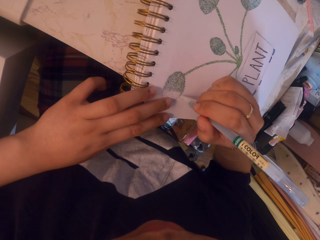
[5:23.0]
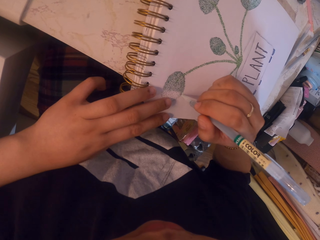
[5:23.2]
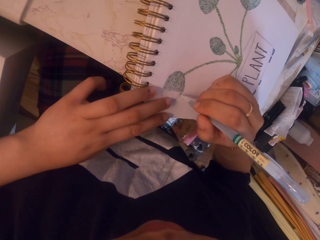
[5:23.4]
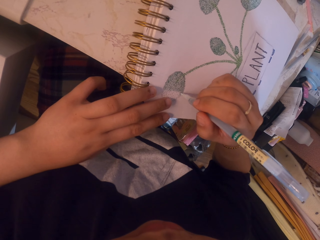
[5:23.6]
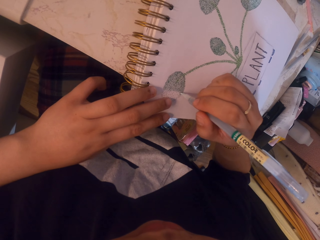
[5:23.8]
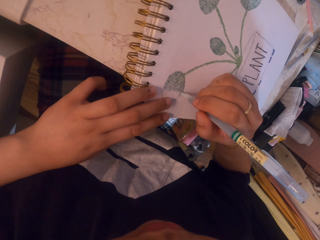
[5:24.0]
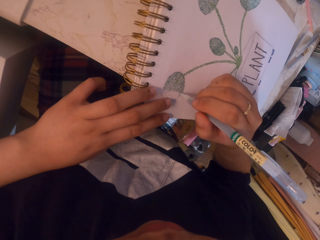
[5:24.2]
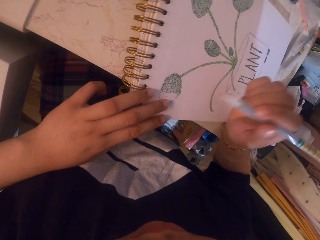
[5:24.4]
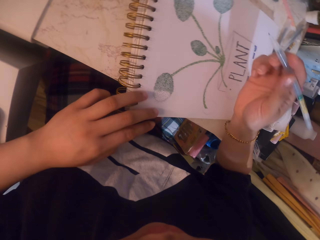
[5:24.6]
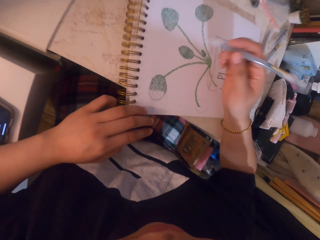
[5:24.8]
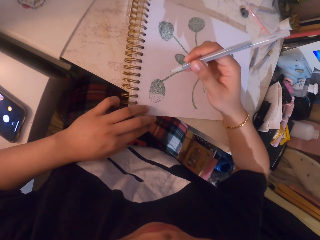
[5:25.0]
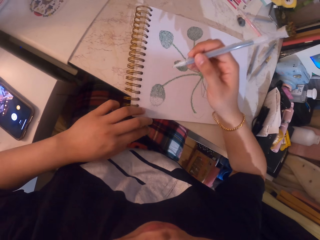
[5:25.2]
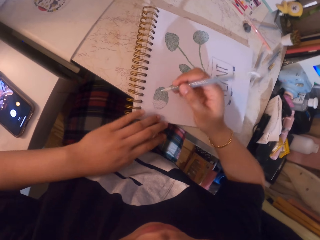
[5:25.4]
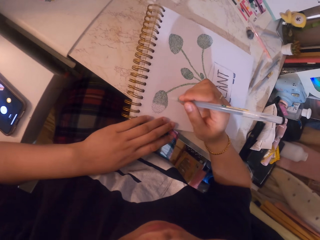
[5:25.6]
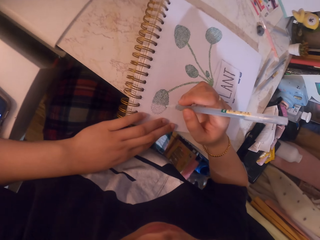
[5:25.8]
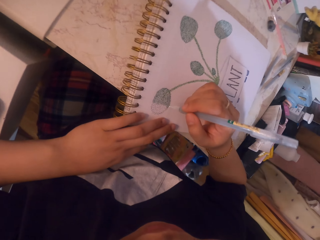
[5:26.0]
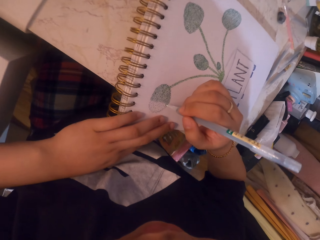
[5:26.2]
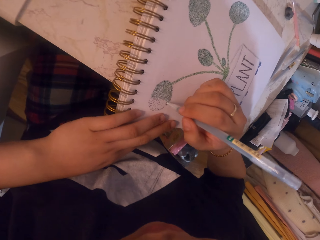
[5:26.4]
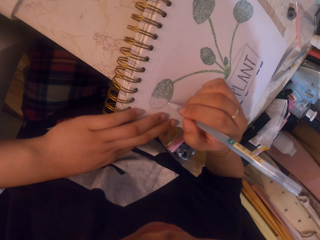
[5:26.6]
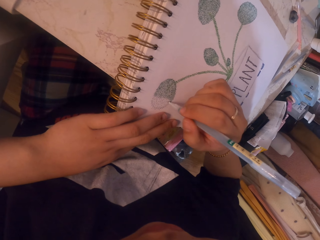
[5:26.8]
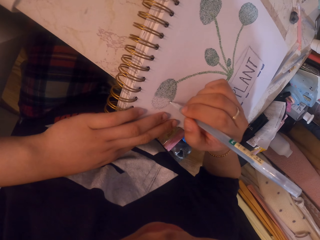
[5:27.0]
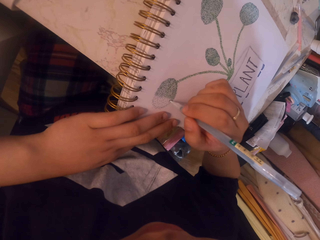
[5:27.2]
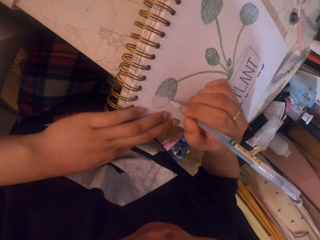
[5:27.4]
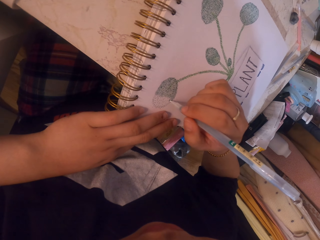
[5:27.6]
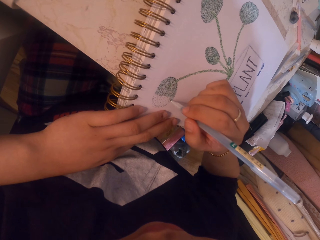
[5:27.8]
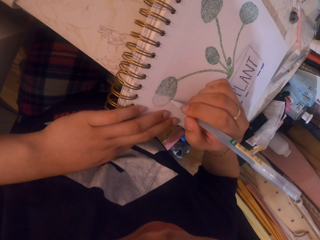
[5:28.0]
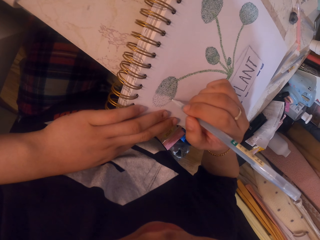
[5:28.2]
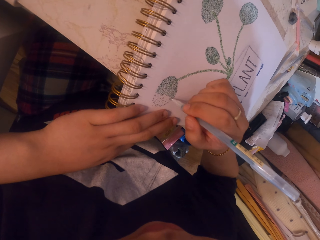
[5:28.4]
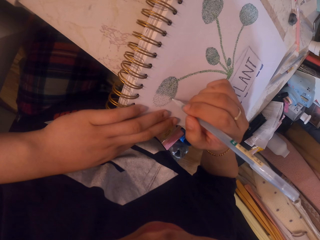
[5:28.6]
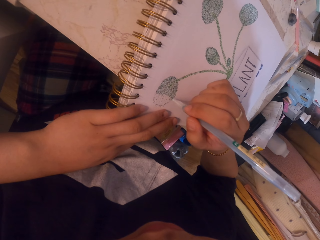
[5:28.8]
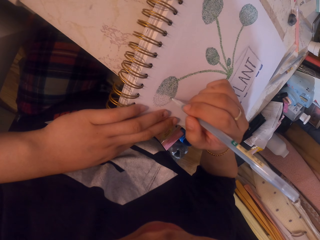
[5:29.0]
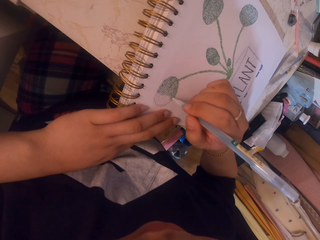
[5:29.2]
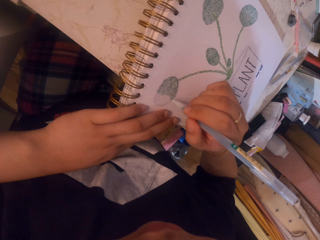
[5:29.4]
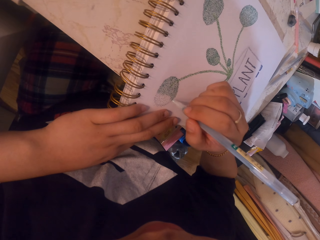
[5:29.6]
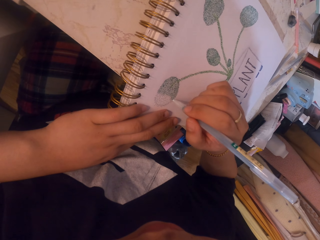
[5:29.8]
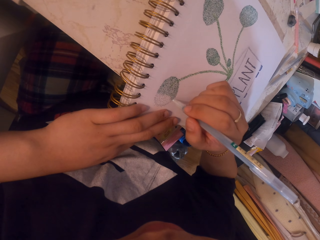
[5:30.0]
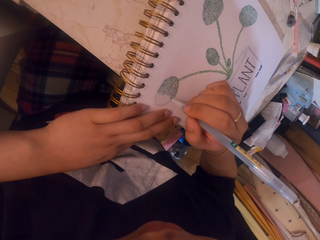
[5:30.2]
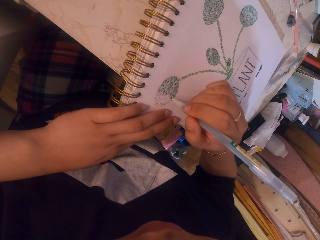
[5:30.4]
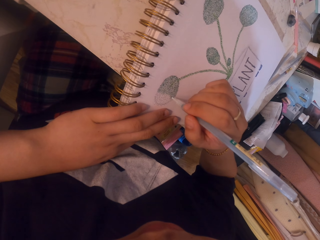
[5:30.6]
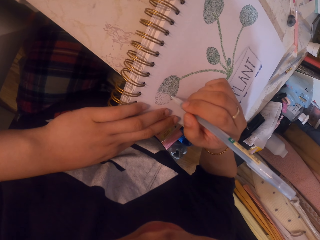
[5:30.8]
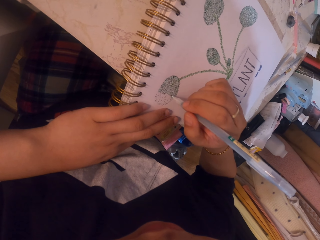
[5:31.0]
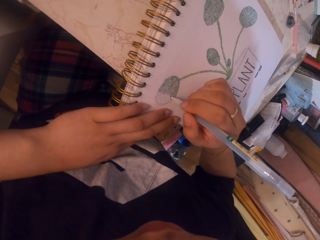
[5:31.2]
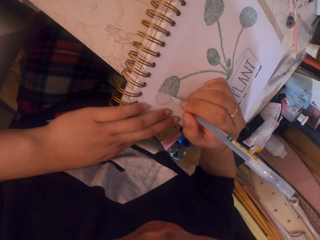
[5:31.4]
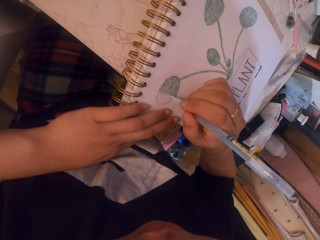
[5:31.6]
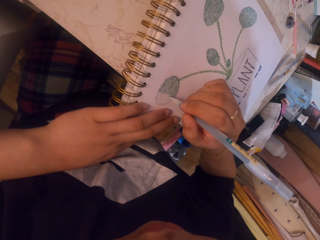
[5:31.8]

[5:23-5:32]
The camera wearer stares at the picture. They color on the picture with a pen.

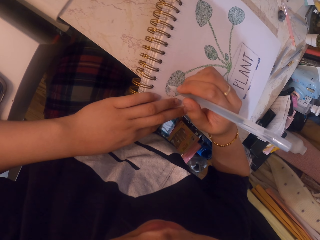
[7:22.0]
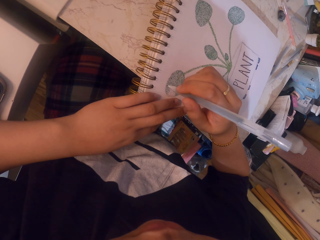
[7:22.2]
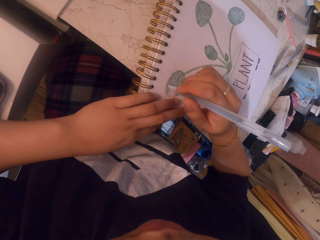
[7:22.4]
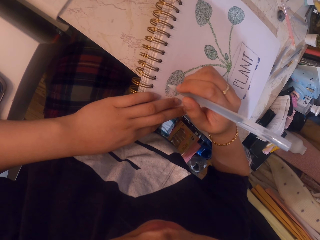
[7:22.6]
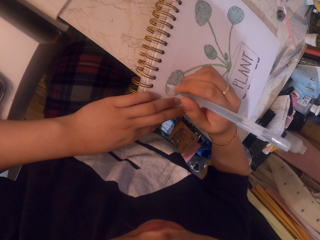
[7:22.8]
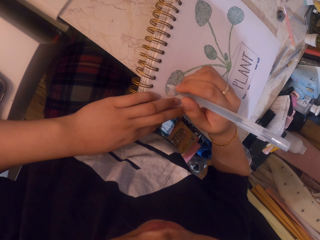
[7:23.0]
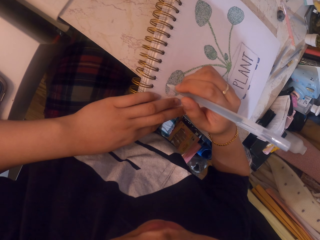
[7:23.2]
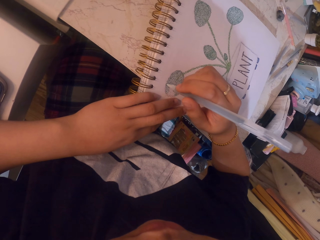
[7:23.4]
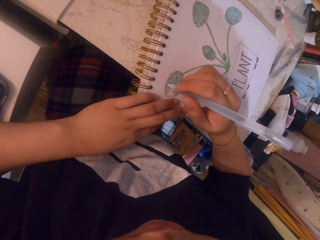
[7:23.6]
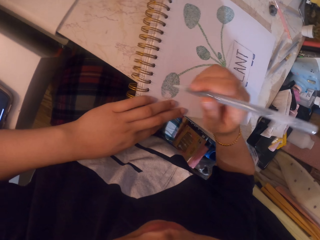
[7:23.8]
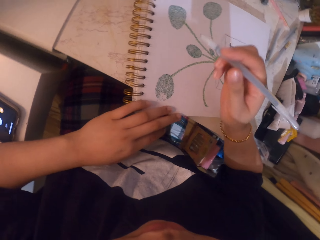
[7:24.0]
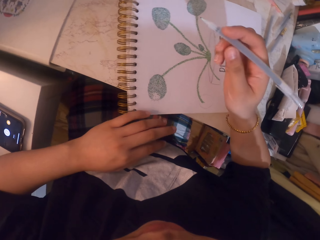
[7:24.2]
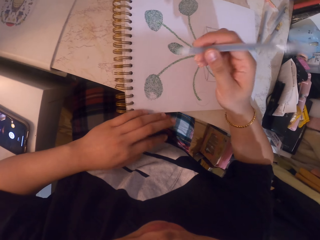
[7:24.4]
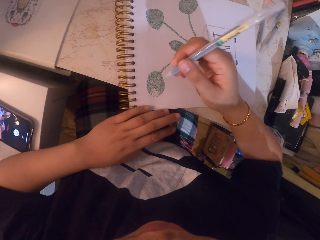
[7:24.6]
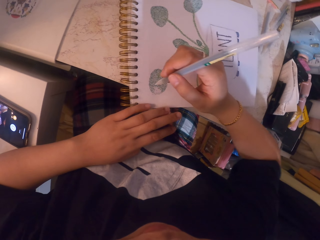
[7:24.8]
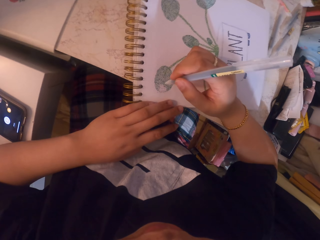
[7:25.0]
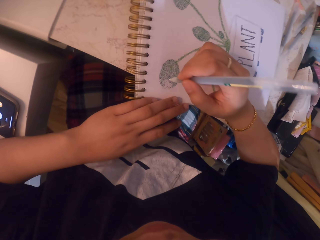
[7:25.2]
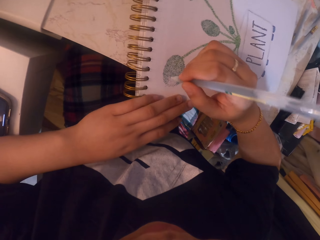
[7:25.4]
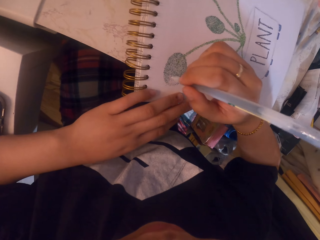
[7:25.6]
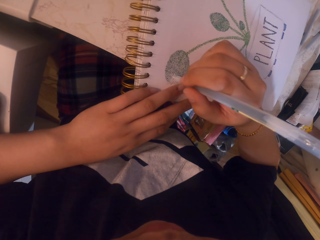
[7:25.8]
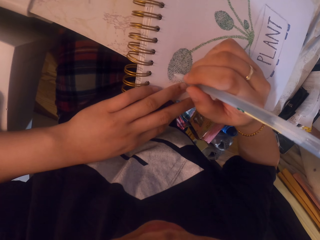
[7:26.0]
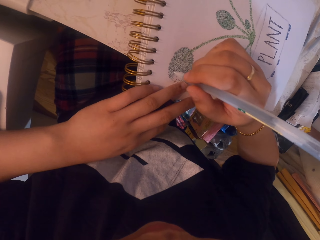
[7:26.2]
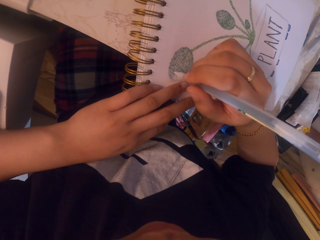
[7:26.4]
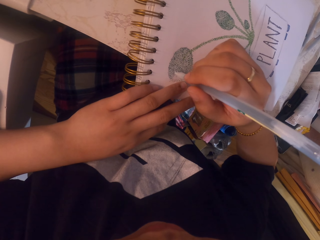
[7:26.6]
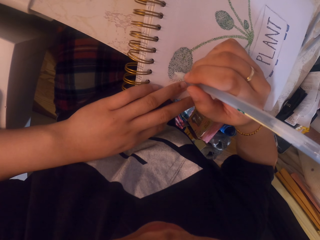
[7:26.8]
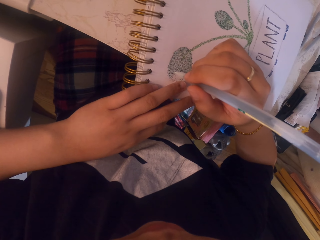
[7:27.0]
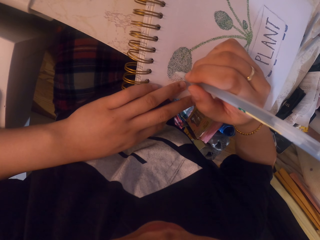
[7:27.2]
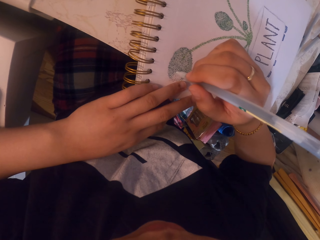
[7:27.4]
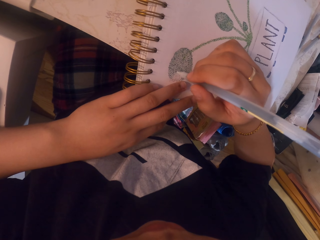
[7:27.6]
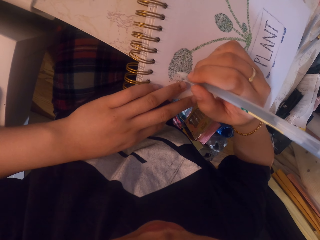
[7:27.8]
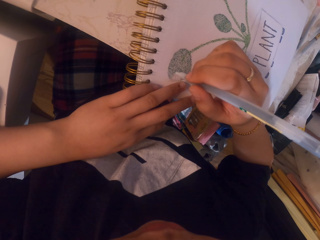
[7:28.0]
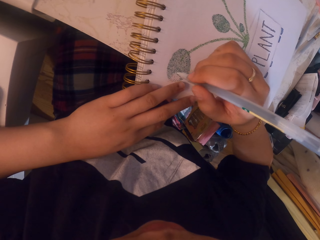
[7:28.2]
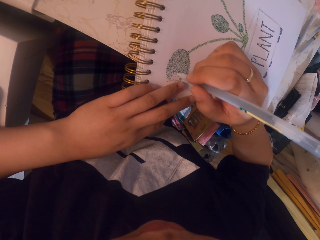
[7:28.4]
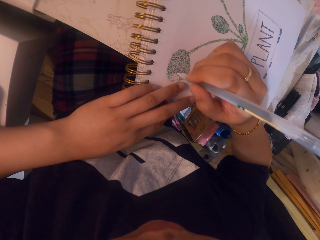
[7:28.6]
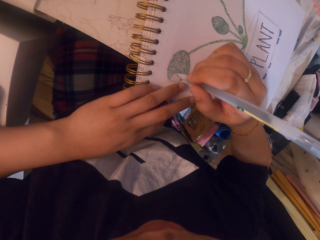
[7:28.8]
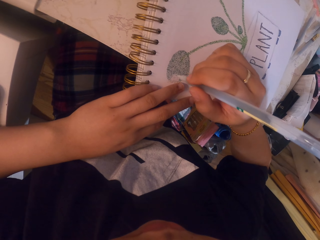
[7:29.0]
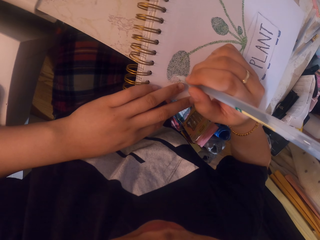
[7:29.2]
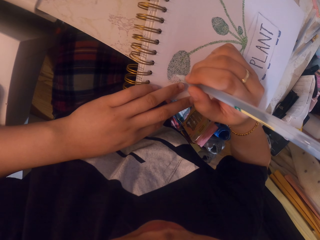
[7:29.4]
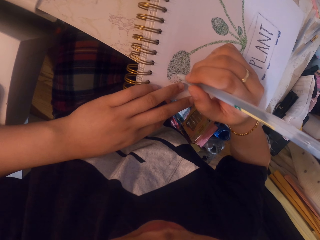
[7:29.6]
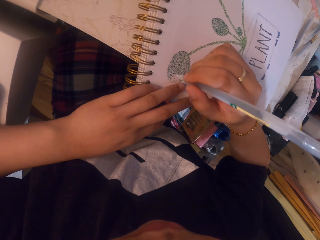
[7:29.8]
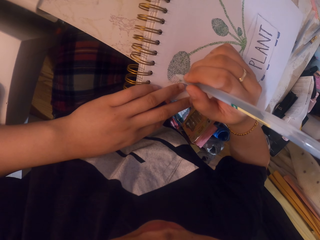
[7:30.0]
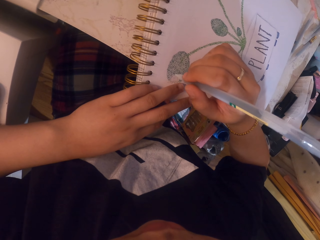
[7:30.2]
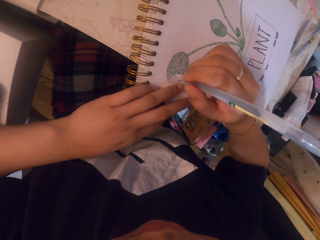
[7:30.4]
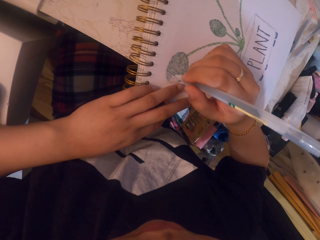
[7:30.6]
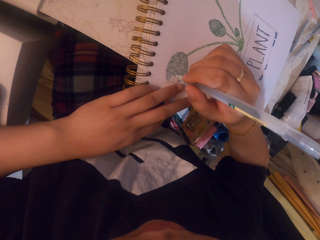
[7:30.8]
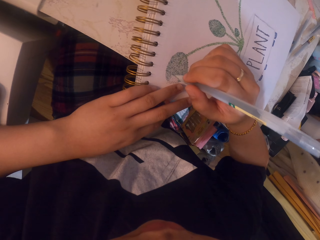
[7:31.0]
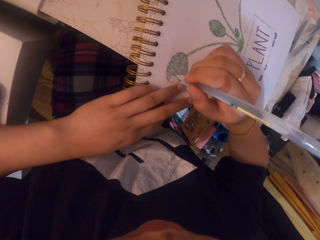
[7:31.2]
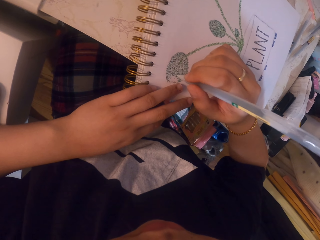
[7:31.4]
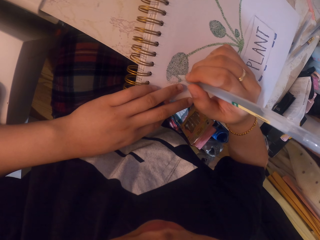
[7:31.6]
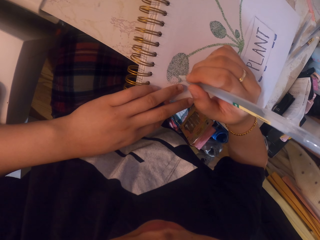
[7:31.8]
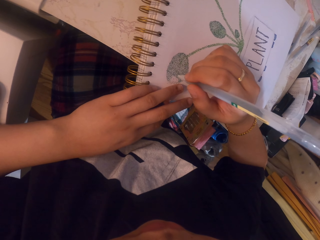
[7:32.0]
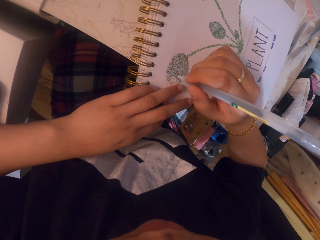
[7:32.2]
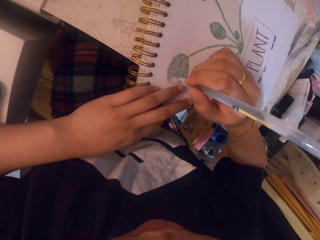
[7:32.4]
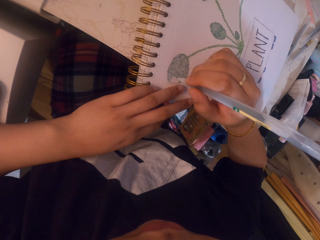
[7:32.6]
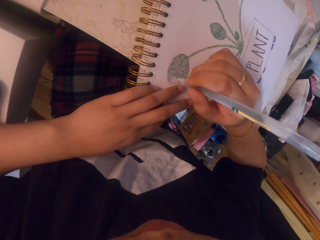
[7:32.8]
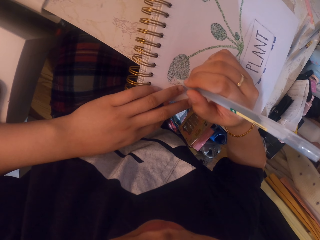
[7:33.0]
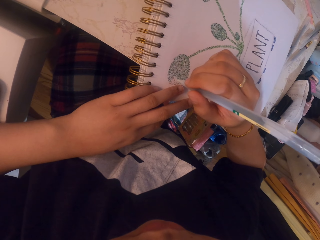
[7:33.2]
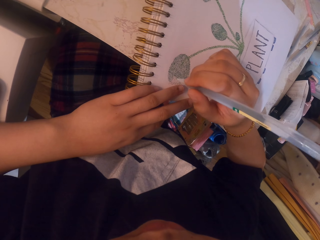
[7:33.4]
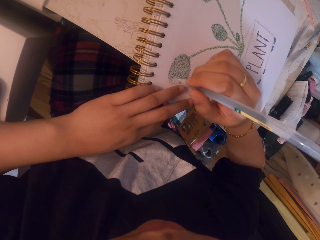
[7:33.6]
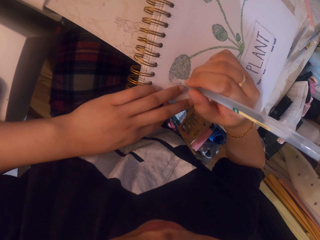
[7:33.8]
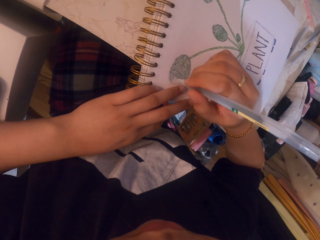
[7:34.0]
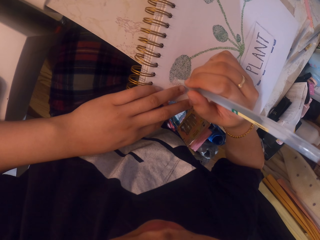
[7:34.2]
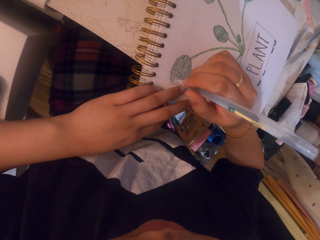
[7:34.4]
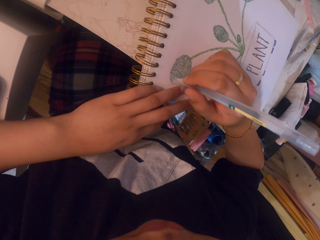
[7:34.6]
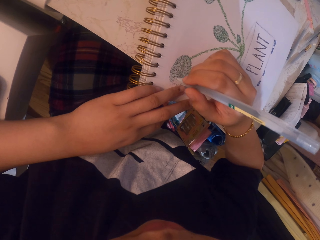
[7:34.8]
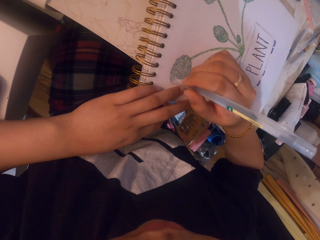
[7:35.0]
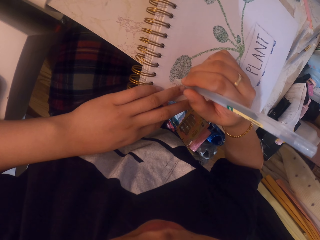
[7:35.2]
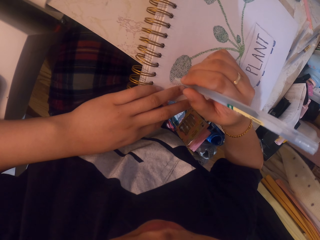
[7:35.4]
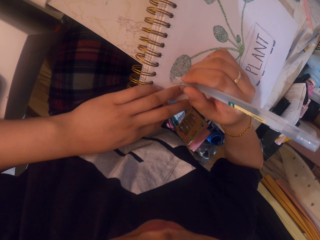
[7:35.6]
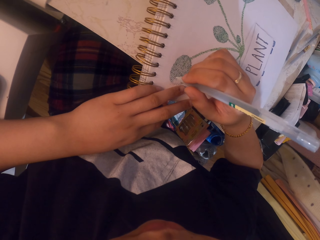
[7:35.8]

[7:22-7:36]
The camera wearer stares at the picture. They color on the picture with a pen.
